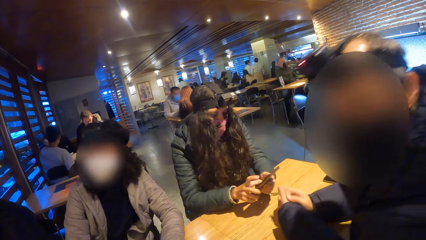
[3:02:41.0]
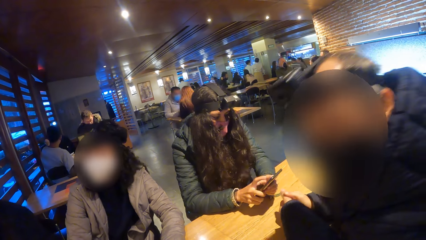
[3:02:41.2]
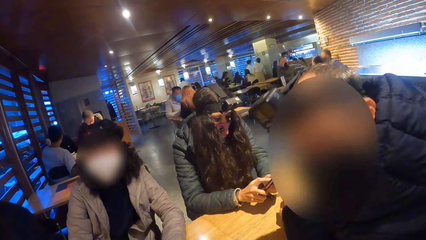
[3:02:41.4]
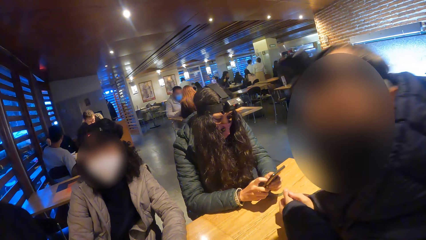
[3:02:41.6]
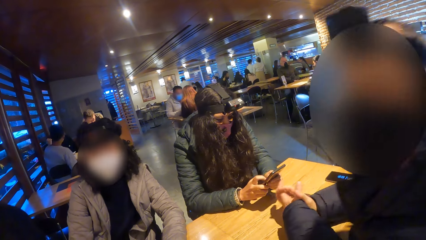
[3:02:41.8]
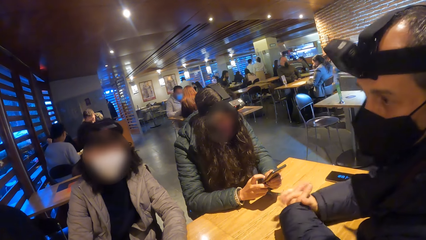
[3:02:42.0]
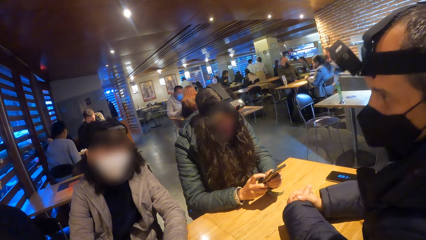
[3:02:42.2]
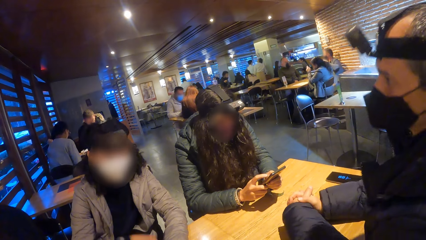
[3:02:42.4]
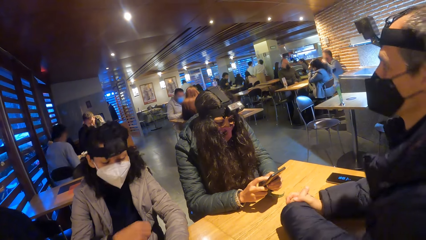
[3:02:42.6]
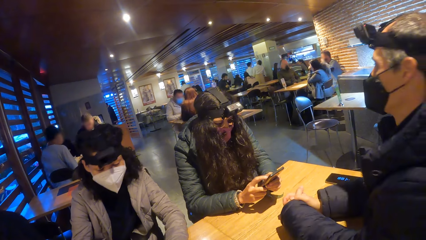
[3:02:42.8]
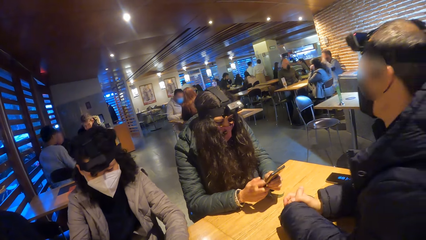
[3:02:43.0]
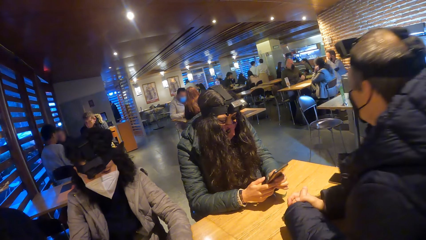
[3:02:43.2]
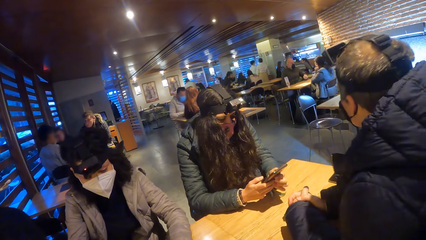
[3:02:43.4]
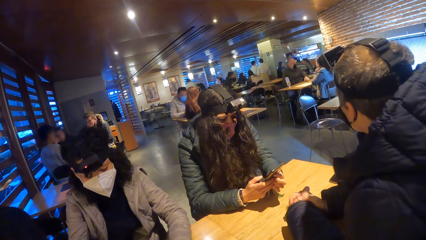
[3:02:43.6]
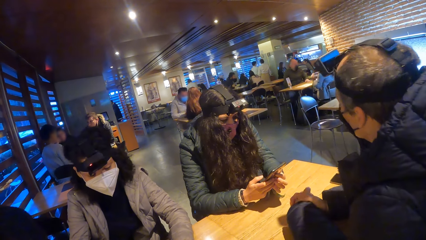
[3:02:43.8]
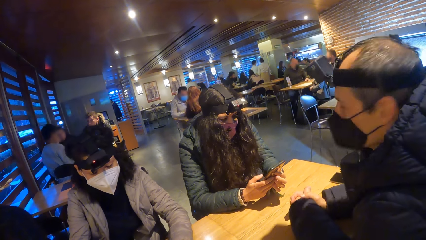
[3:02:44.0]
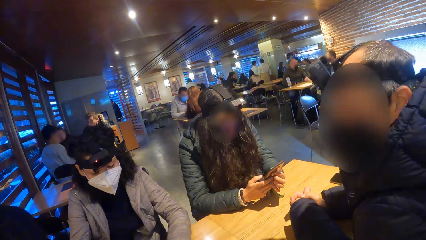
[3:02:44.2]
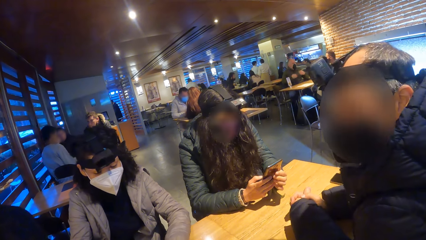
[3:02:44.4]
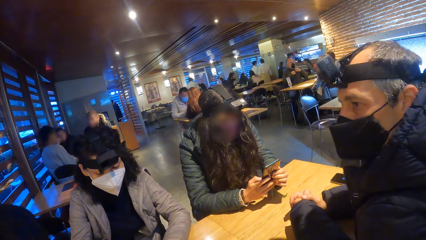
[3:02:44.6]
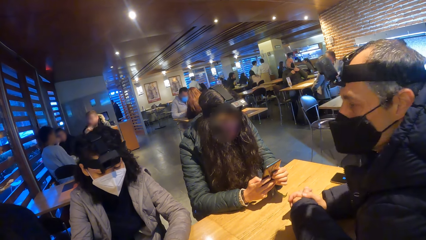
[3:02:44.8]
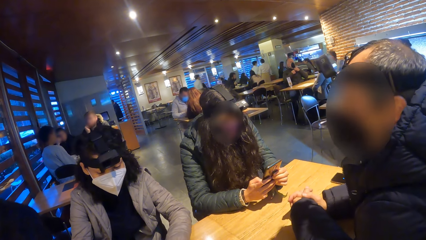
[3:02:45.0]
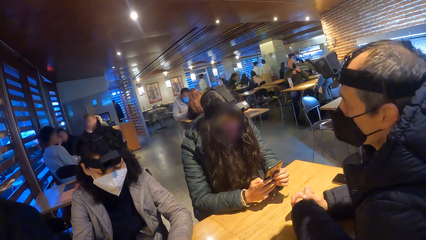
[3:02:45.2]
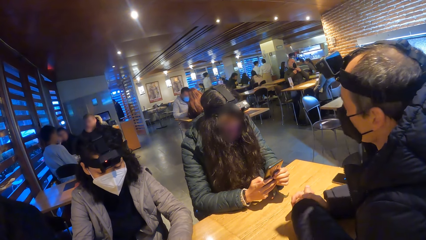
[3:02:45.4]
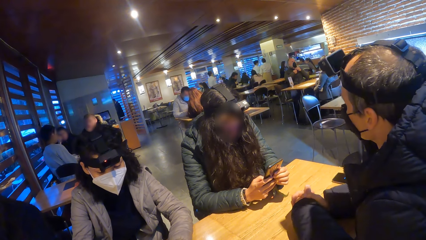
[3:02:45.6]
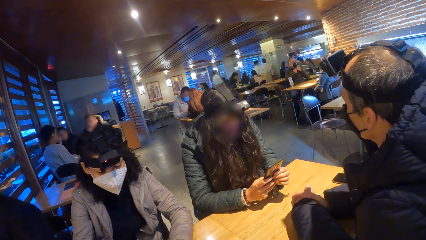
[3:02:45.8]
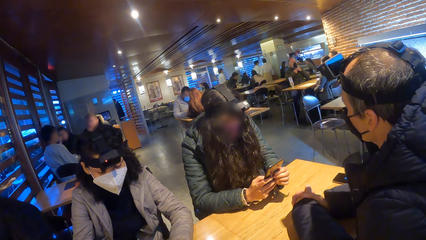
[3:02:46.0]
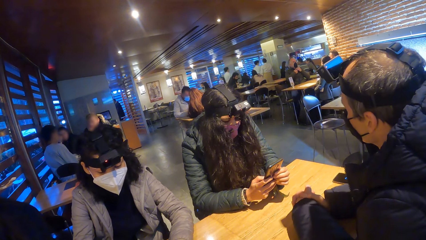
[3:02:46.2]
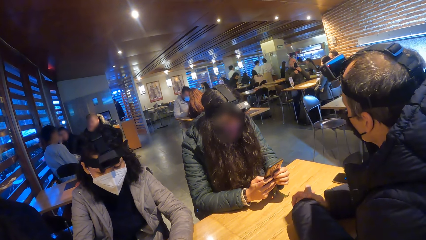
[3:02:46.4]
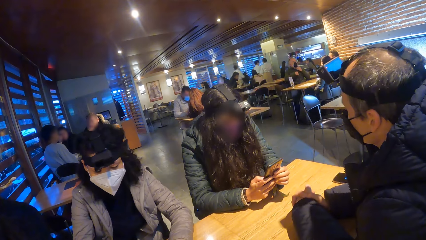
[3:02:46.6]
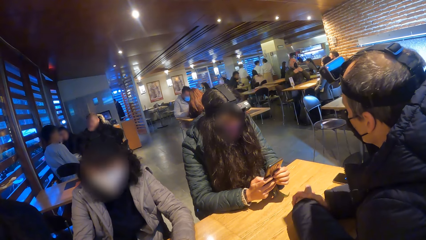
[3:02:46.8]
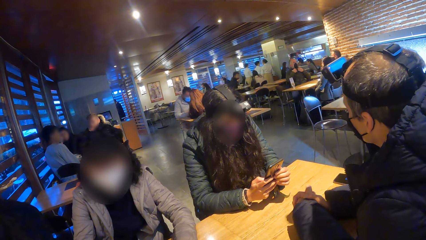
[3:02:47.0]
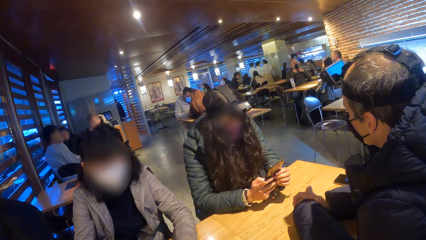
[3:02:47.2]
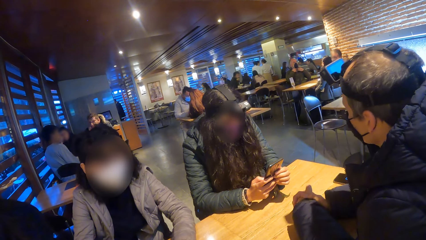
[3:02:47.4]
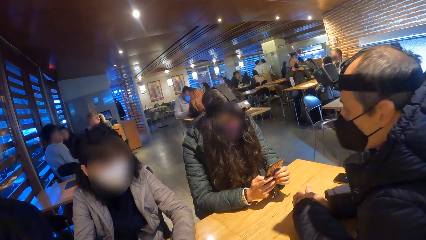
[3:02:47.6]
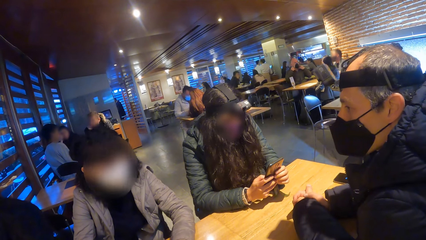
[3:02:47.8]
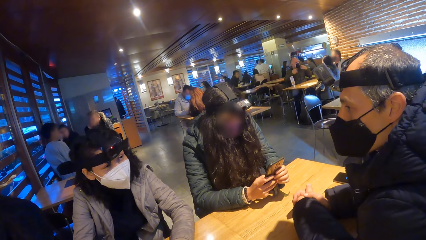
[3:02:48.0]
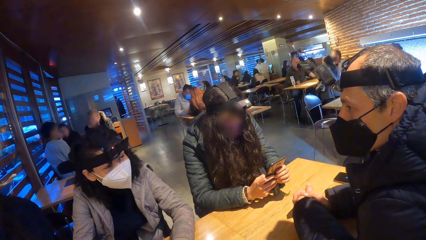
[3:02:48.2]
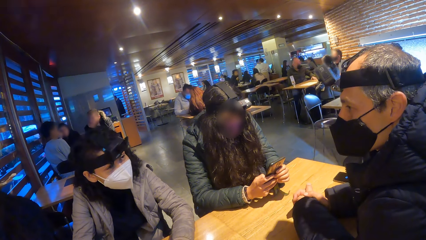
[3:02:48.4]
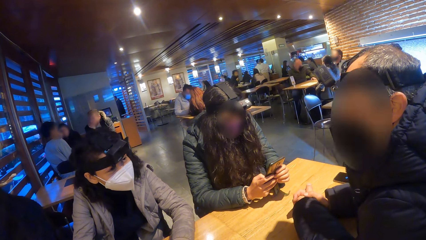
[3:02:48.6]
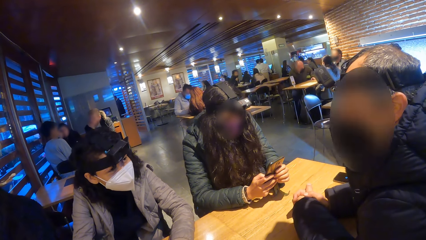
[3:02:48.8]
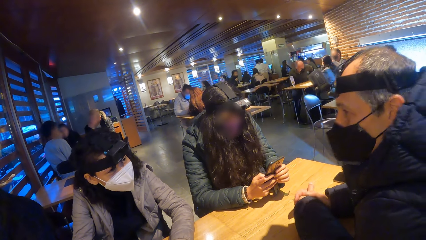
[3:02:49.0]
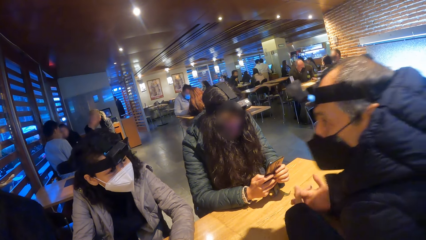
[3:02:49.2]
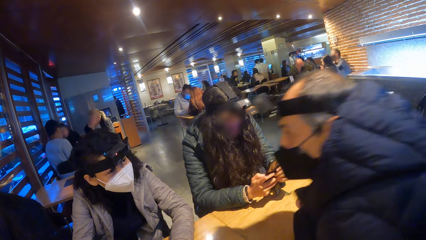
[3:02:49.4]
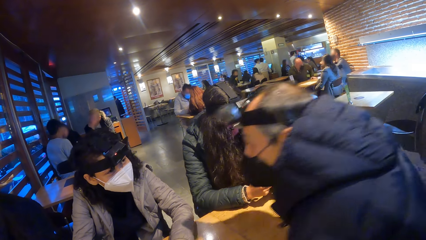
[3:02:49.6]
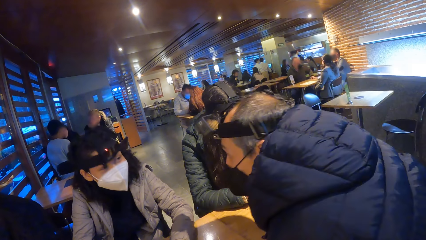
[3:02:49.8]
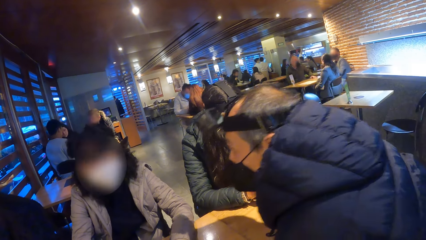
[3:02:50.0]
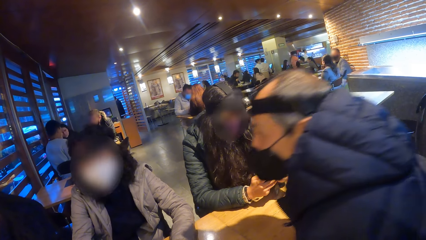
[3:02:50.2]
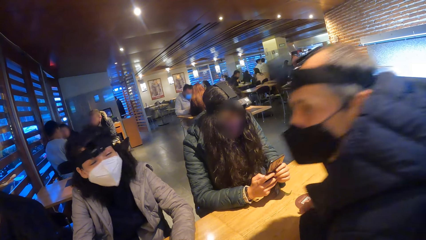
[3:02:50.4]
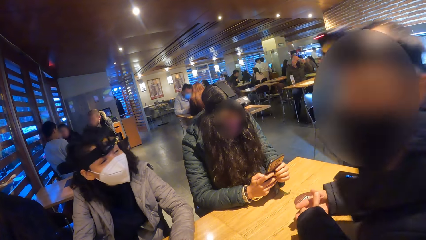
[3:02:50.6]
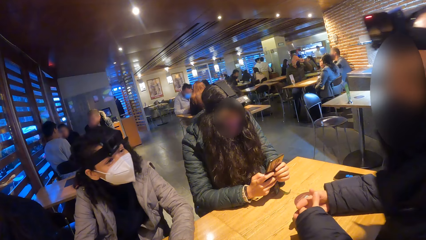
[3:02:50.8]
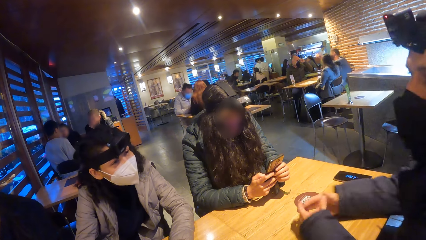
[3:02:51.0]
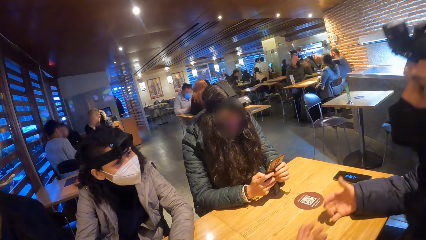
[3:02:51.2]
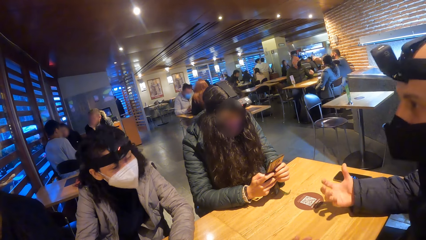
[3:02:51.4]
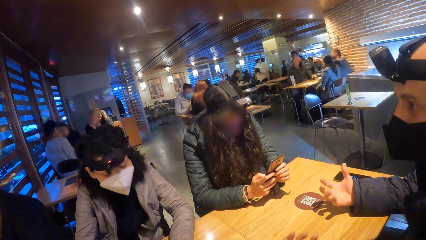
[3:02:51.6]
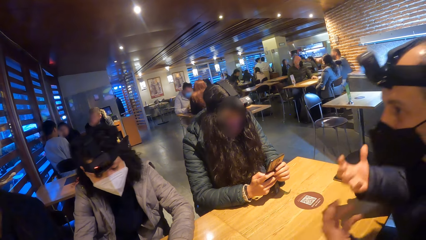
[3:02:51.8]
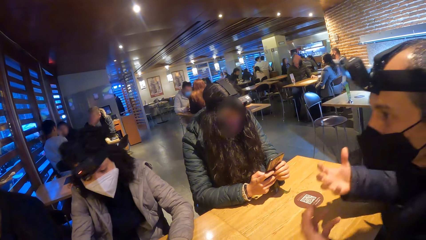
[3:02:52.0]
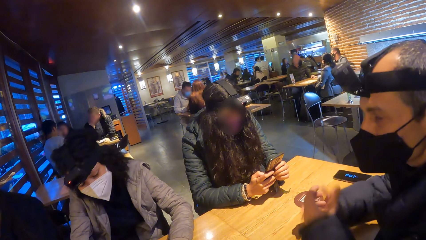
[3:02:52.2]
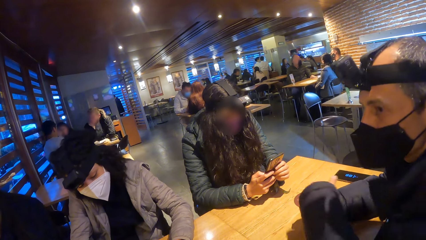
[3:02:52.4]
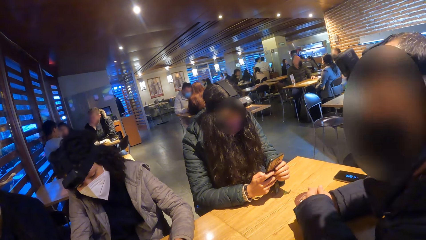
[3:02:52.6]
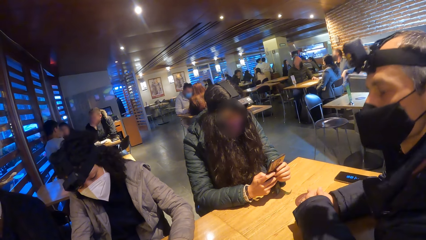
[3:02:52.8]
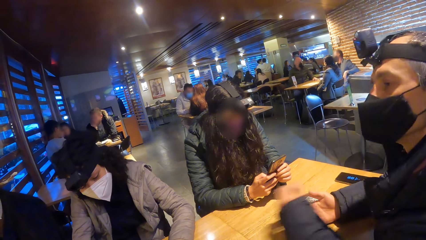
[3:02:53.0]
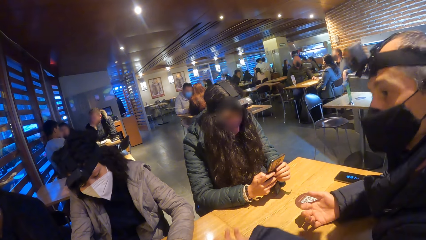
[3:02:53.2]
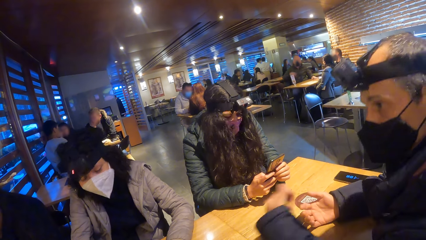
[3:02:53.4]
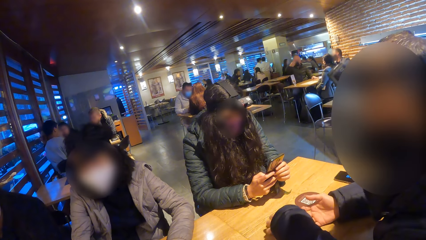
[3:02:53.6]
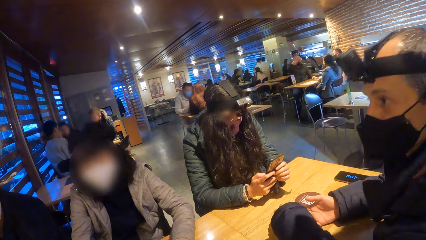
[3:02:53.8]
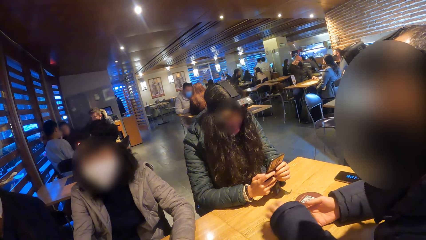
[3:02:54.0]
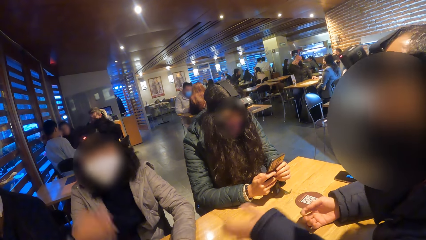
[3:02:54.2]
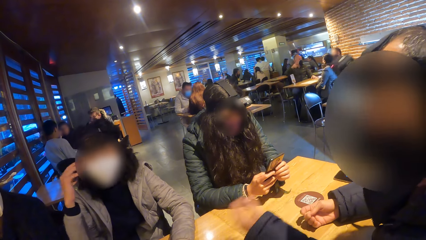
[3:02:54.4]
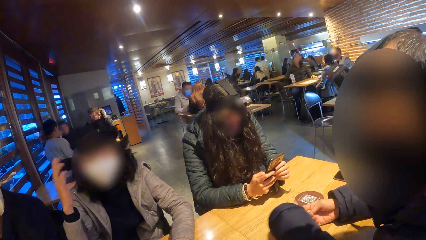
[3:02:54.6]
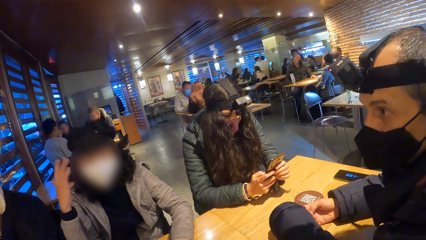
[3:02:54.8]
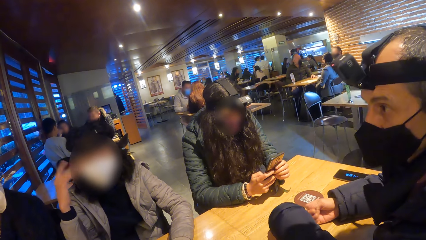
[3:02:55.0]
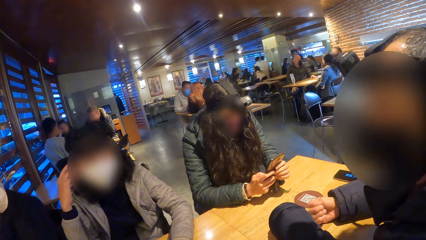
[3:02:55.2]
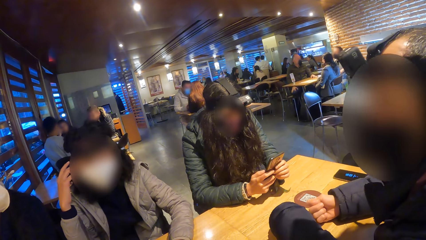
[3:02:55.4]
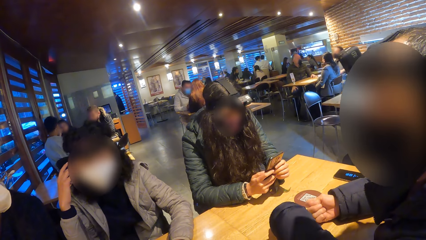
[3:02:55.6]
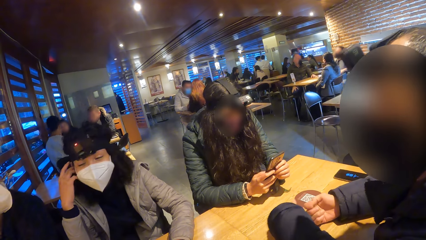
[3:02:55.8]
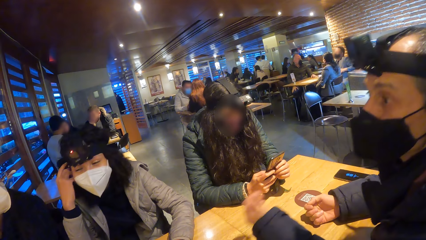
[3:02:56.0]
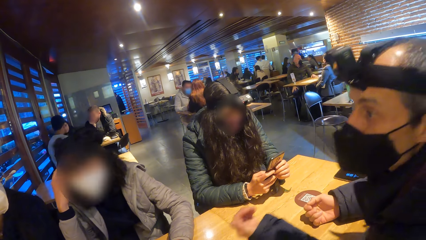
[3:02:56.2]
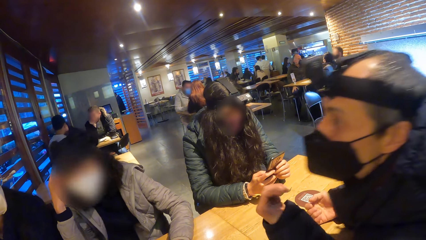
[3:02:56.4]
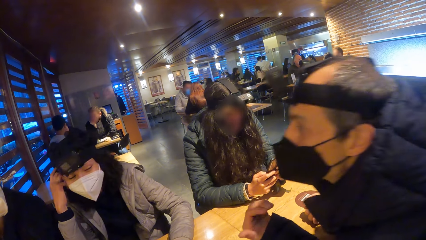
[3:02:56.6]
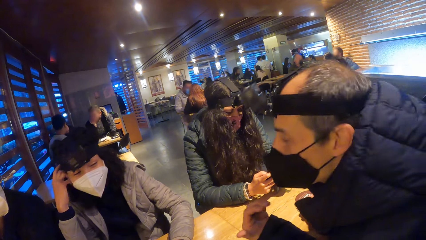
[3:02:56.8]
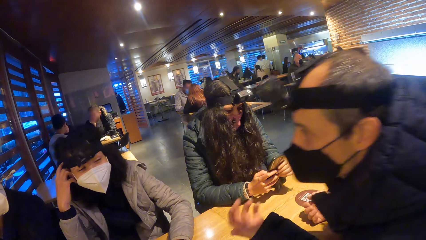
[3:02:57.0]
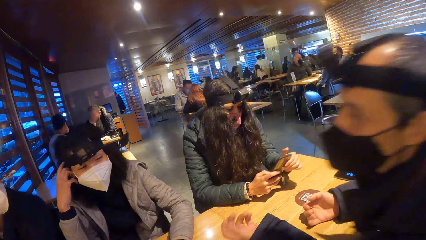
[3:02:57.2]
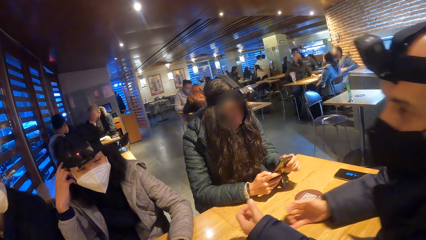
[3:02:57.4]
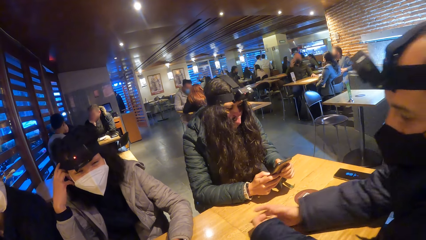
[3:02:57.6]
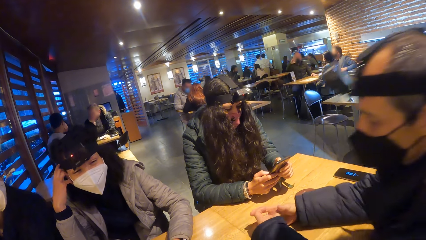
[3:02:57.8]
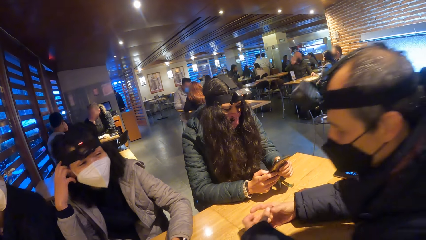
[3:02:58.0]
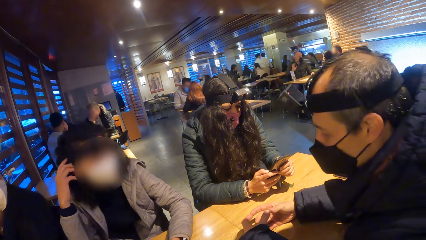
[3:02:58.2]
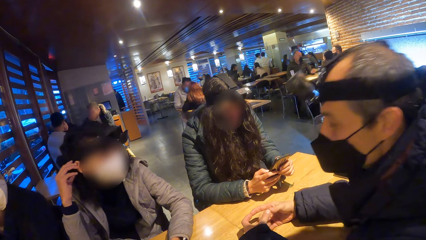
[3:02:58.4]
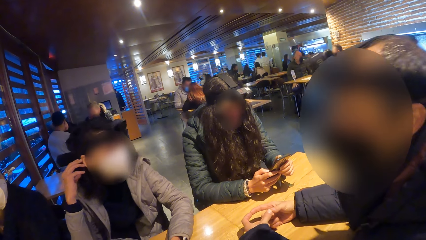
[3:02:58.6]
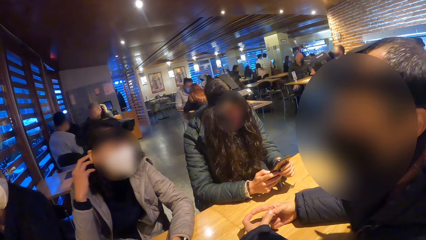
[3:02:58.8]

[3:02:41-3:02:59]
The third woman picks up the phone on the table with her right hand and holds the phone with both hands. The man turns towards the camera wearer. The man turns towards the third woman. The man stretches his head towards the second woman. The man demonstrates to the first woman with his right hand on the table. The second woman touches her ear with her right hand.
